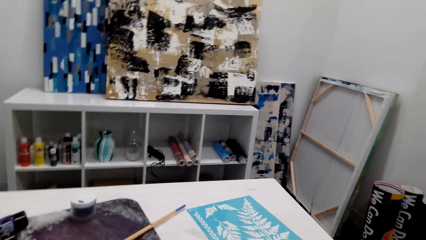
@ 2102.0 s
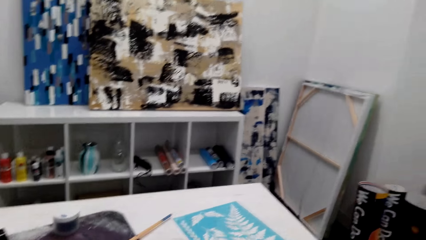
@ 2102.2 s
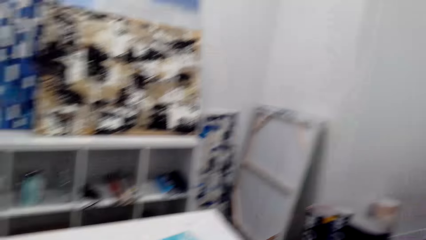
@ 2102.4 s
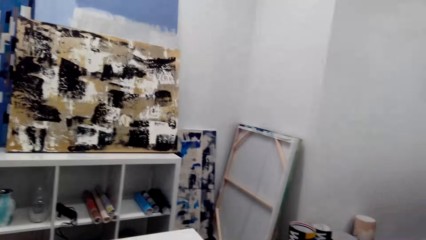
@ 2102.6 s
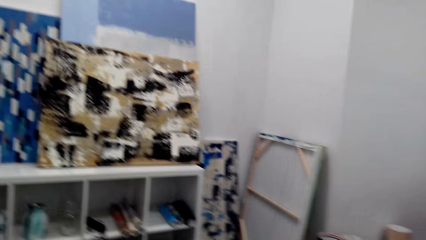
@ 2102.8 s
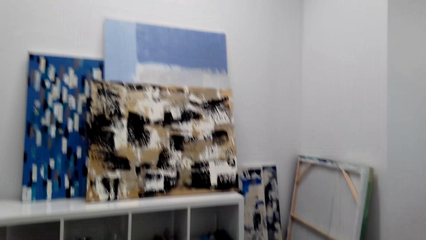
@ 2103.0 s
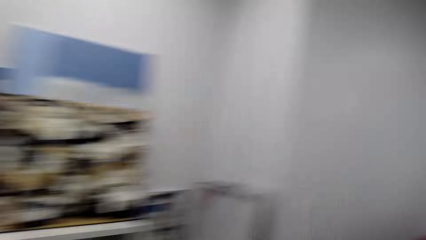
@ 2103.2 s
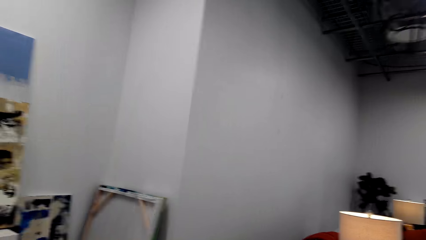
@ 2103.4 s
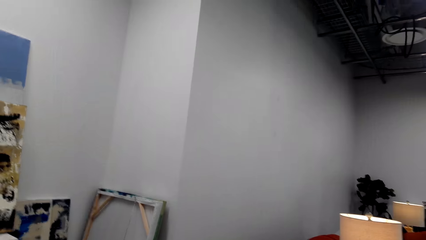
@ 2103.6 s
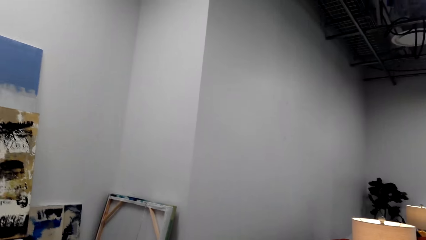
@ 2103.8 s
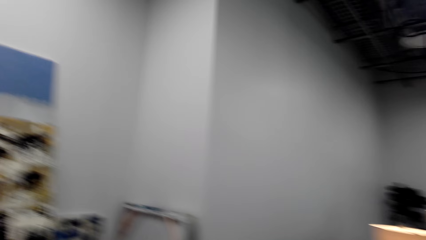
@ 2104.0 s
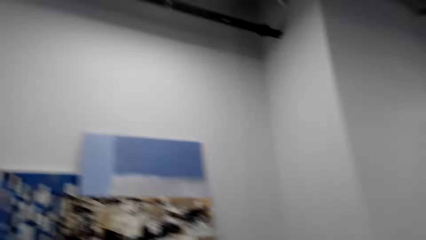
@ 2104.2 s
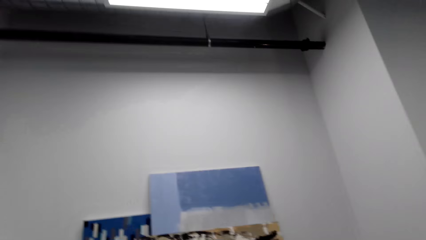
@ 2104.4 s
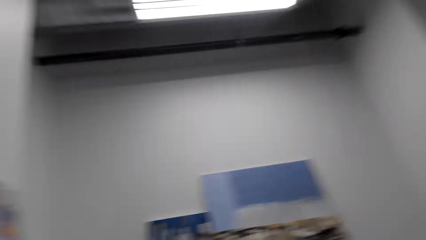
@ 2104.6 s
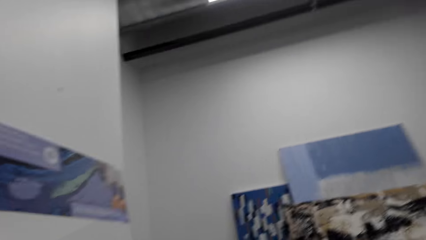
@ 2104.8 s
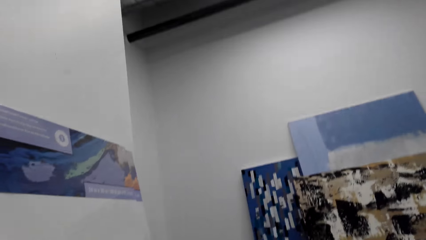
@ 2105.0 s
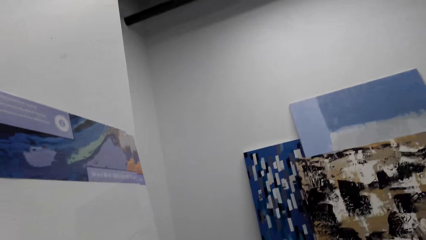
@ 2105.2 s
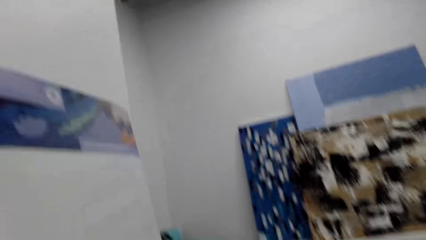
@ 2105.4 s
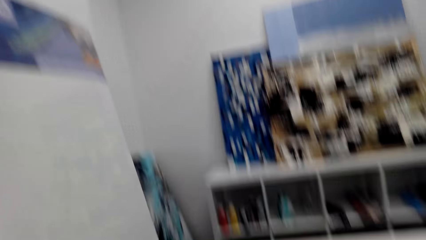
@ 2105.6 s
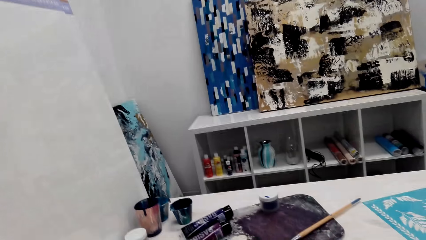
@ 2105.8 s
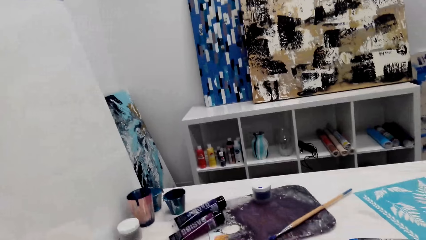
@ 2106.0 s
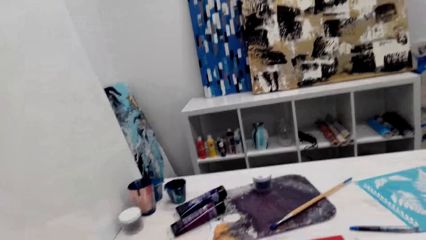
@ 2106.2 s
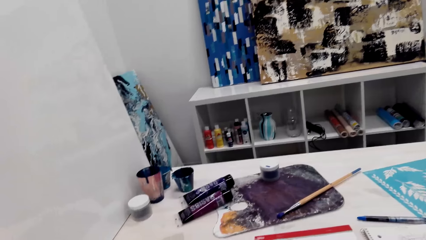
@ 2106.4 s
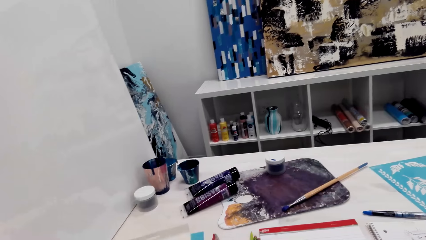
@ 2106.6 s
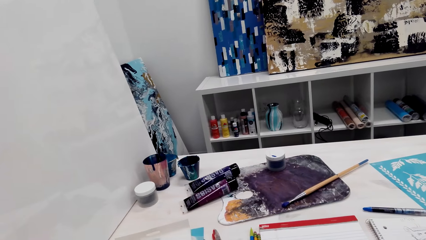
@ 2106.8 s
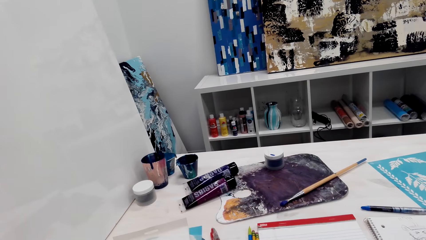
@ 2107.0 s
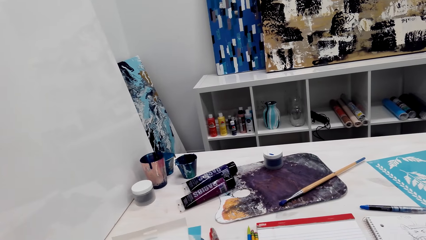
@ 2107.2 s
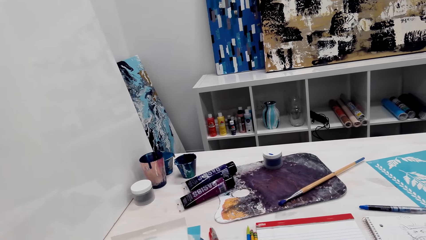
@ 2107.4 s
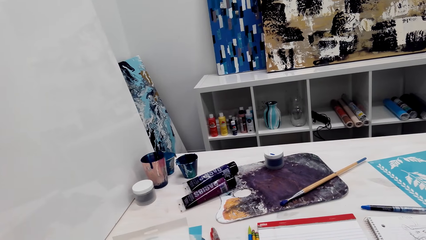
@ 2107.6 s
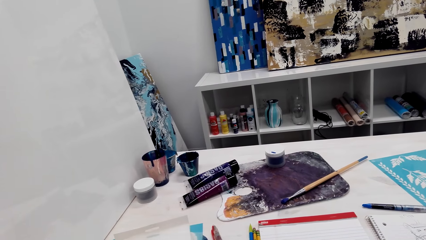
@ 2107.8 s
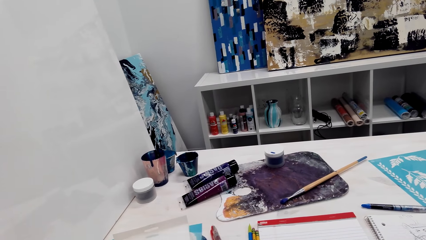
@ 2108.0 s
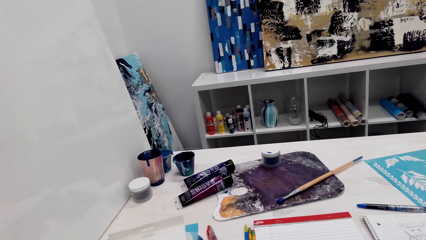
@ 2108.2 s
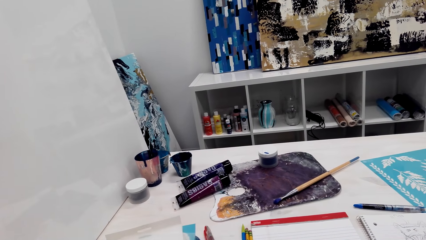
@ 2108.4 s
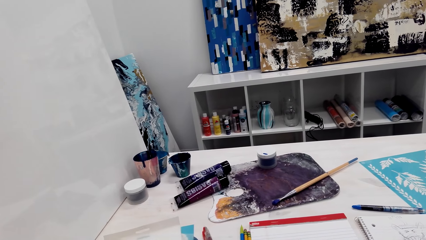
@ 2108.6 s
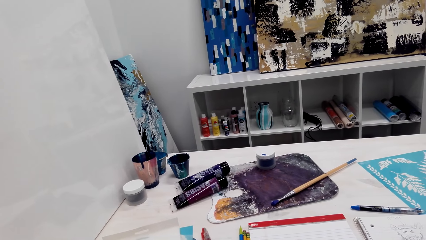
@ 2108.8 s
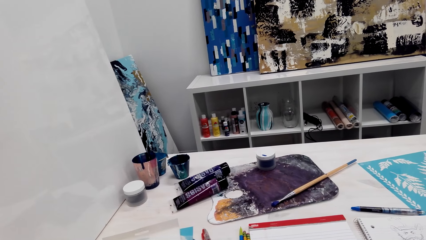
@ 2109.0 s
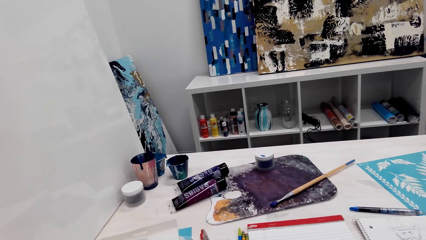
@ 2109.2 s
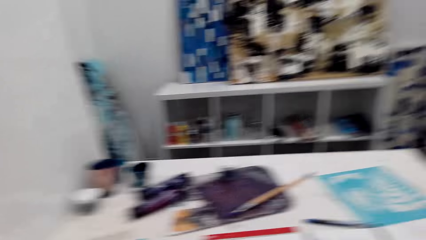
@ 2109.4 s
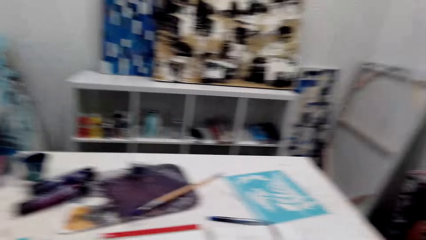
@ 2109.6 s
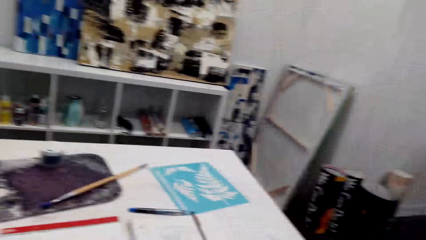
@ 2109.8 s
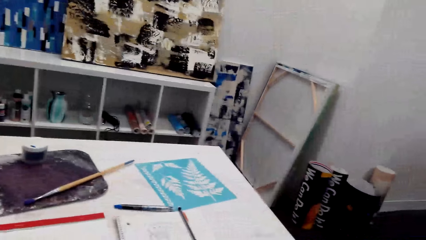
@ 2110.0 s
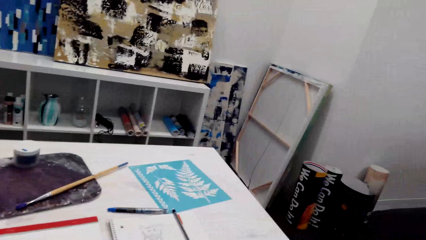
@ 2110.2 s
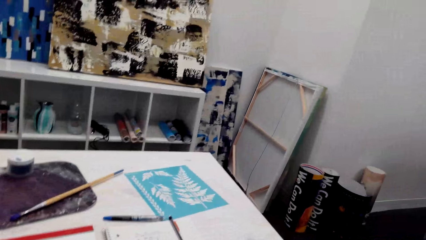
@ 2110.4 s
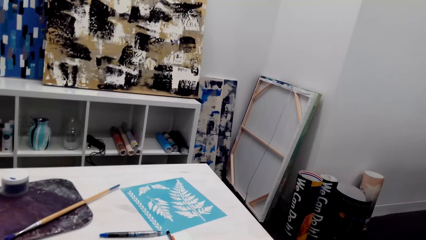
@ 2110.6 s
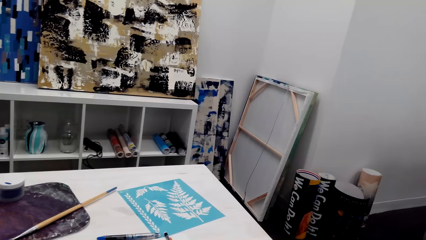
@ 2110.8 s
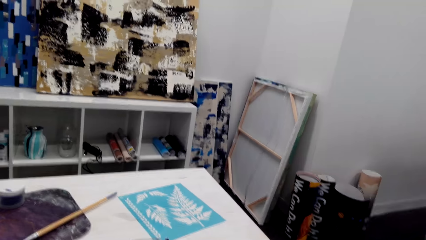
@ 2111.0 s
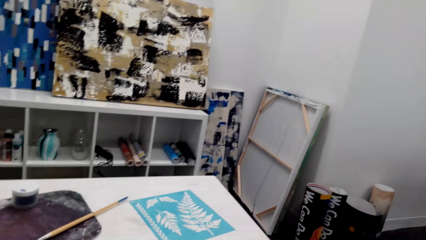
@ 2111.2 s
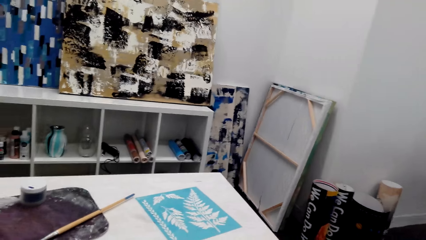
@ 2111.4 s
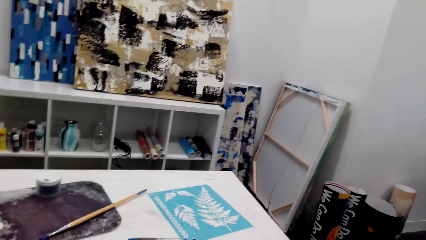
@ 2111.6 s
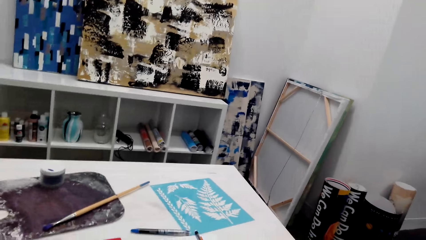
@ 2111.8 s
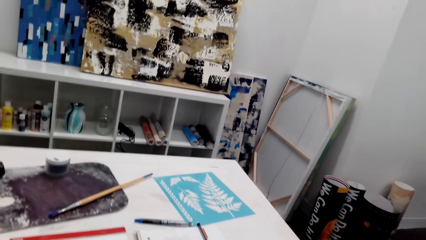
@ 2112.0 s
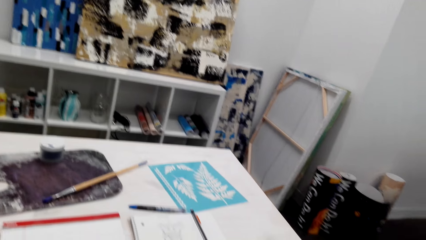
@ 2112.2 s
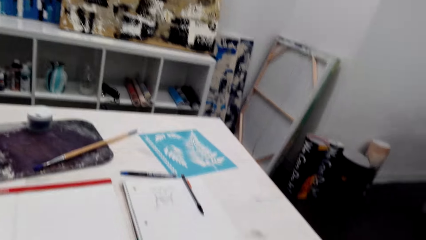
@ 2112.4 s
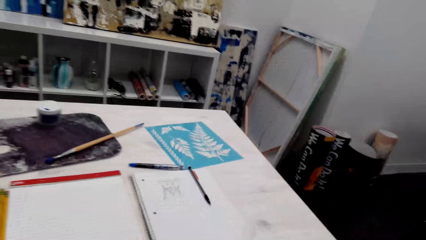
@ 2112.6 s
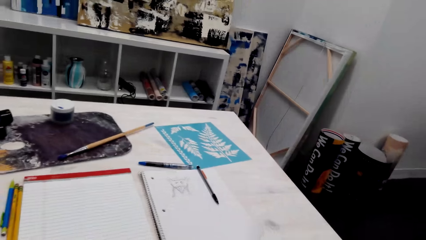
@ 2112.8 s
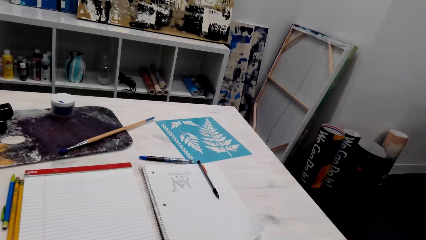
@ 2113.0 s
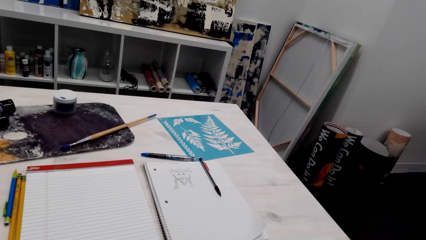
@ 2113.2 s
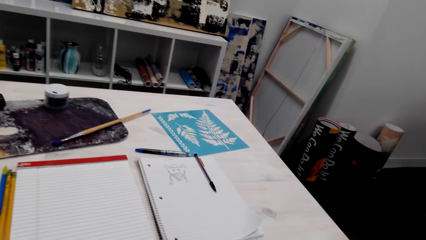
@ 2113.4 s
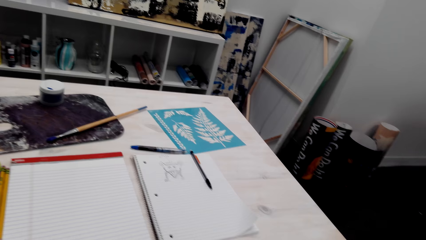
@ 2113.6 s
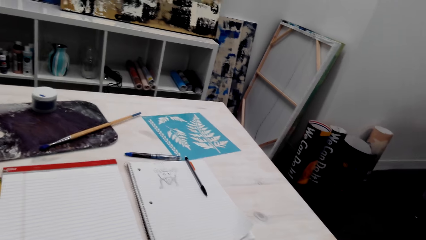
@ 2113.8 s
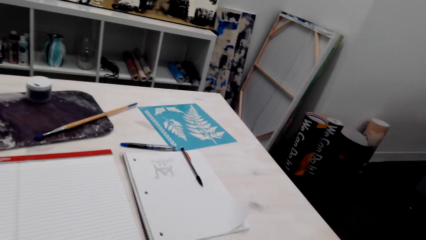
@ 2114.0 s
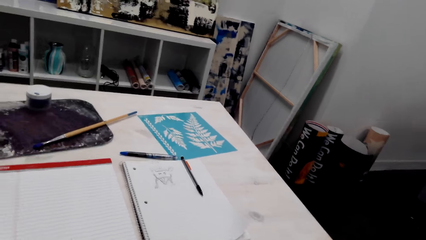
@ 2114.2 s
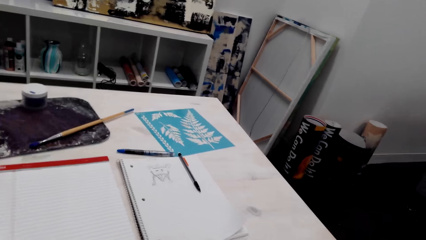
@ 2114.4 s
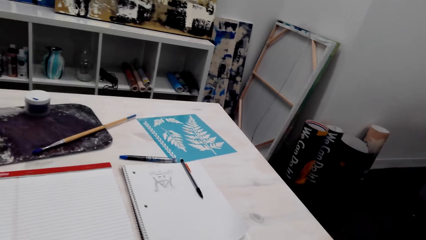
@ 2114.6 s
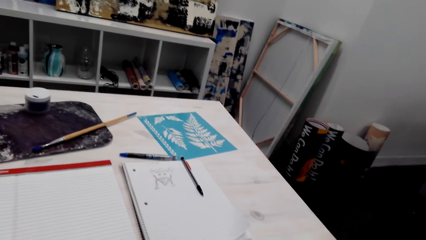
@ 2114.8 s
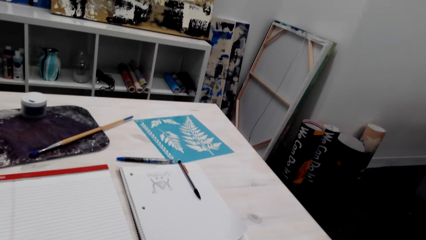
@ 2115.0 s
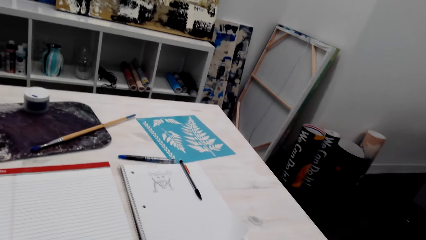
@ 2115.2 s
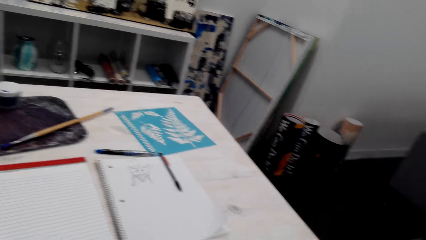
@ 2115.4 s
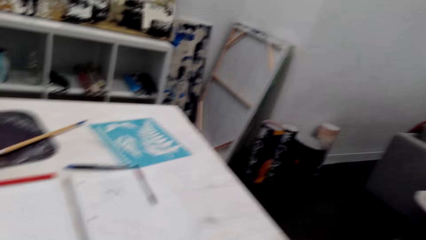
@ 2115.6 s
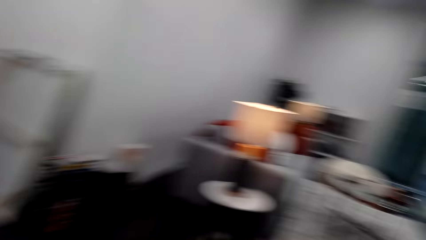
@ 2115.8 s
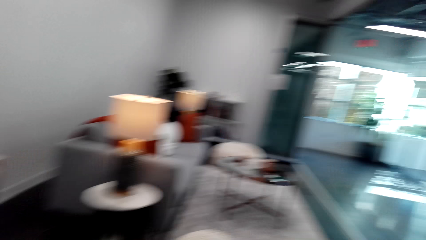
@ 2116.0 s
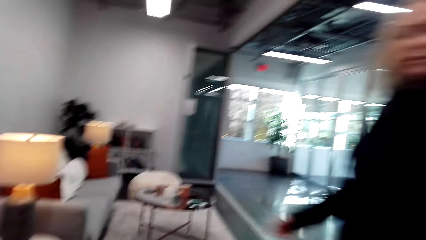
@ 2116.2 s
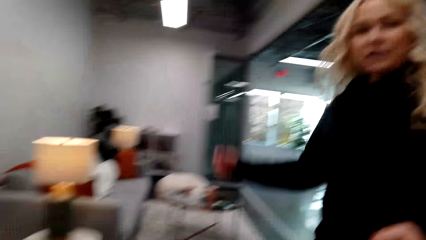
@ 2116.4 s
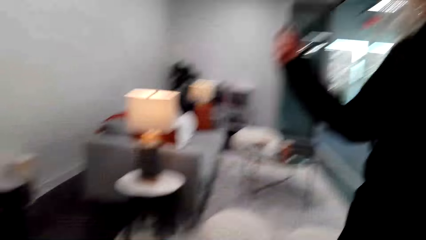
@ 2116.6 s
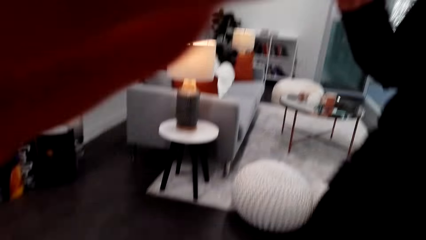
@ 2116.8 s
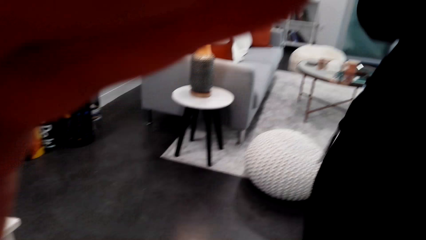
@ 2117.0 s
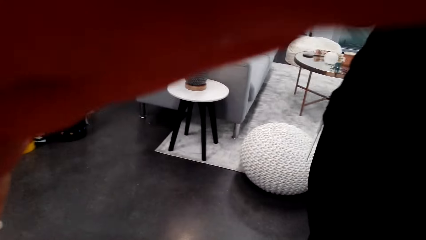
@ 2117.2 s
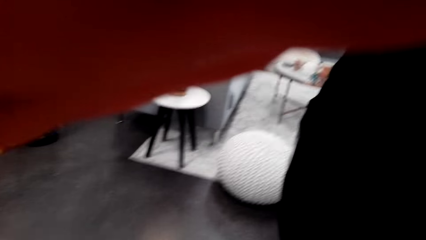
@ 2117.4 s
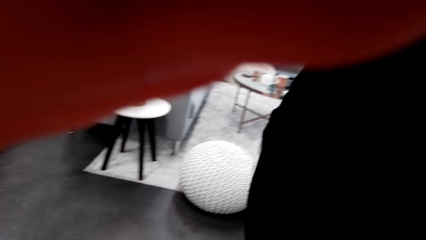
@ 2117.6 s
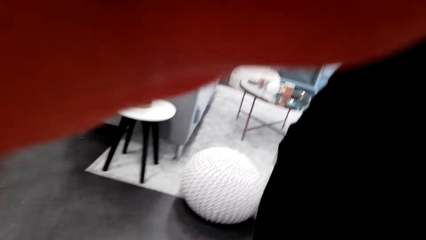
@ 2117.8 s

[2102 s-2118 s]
The camera wearer looks around. A lady talks. The camera wearer touches the camera. They fix the camera.
